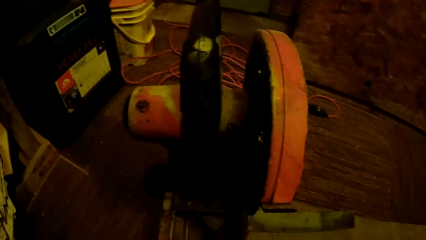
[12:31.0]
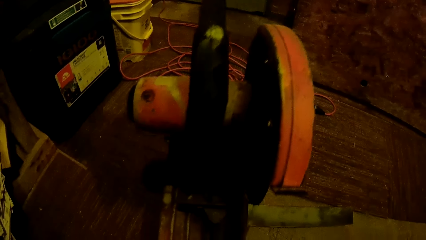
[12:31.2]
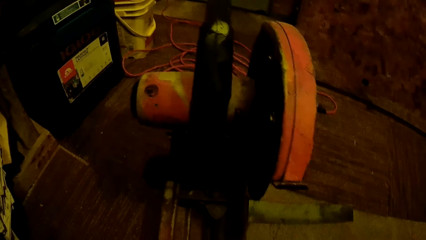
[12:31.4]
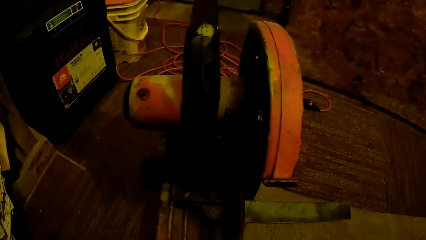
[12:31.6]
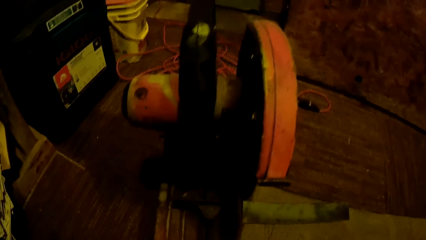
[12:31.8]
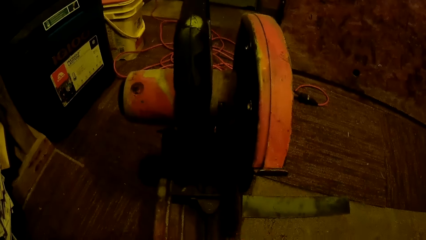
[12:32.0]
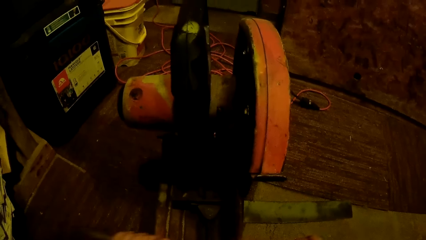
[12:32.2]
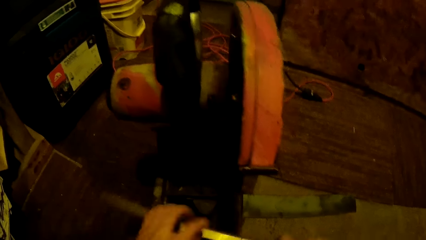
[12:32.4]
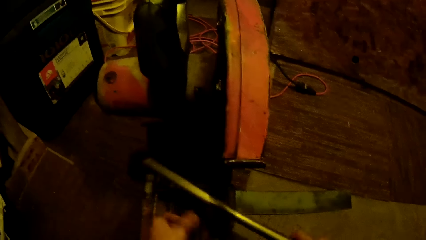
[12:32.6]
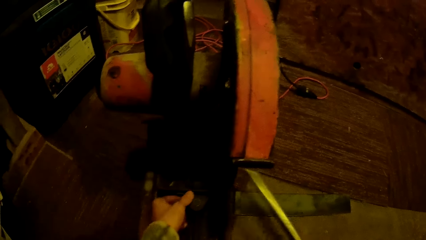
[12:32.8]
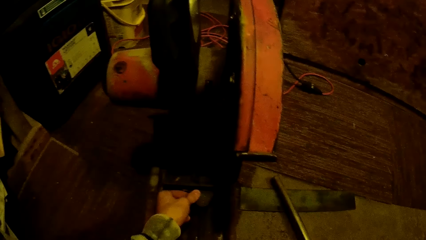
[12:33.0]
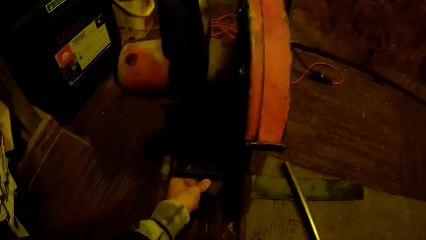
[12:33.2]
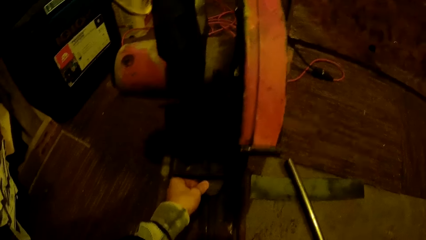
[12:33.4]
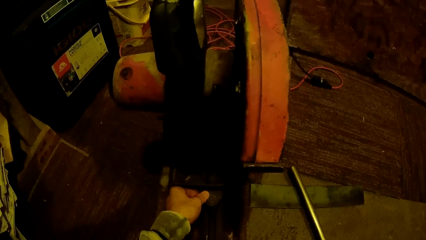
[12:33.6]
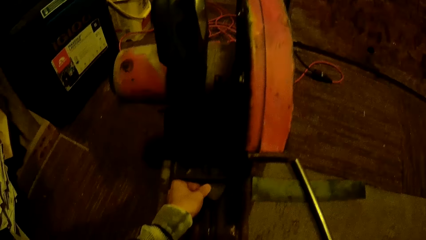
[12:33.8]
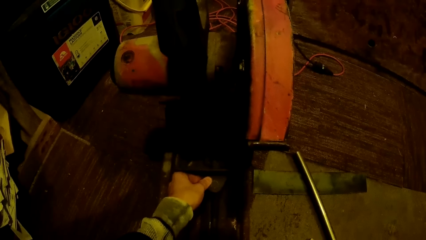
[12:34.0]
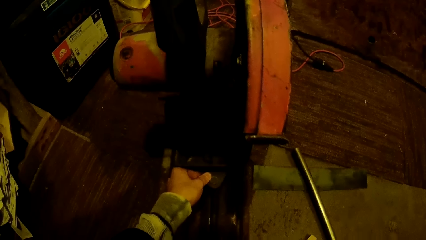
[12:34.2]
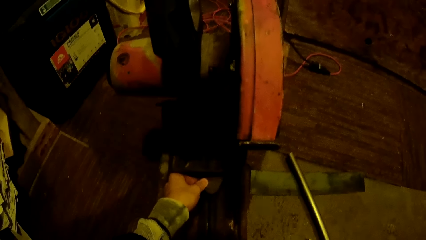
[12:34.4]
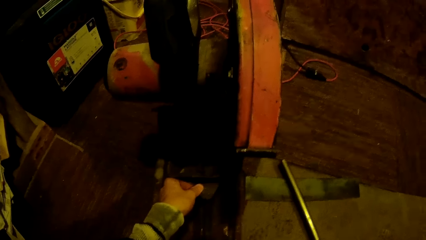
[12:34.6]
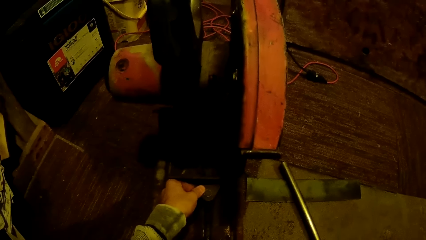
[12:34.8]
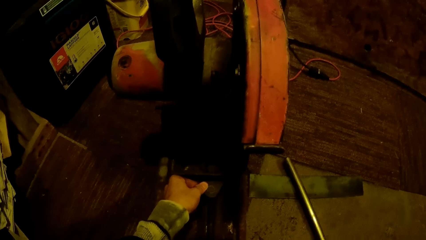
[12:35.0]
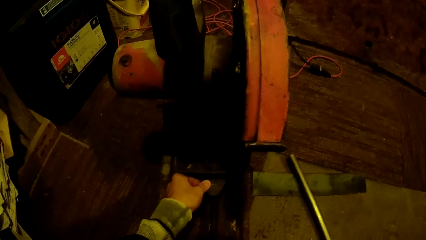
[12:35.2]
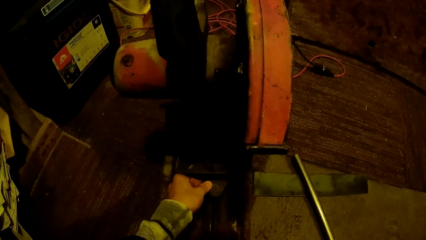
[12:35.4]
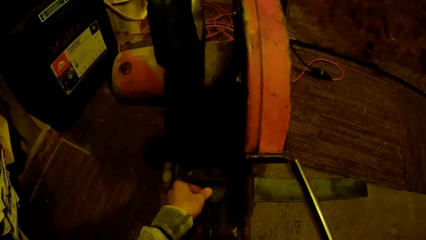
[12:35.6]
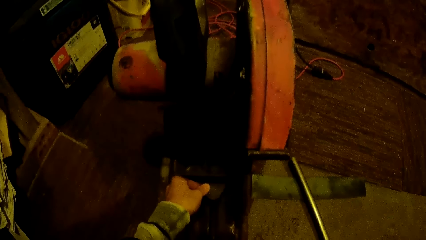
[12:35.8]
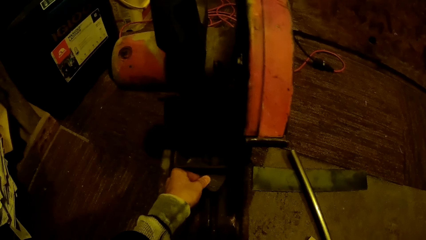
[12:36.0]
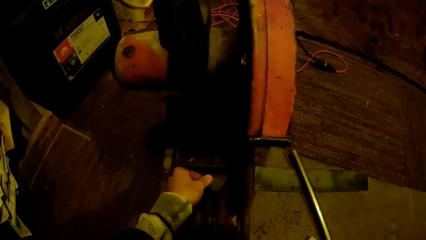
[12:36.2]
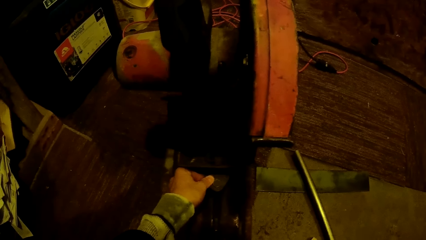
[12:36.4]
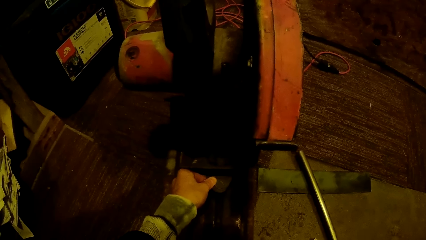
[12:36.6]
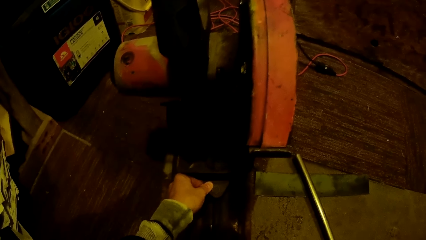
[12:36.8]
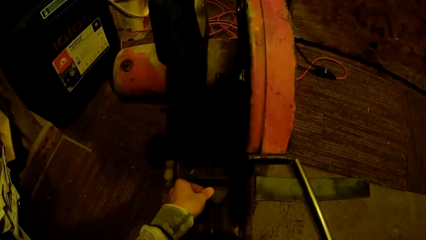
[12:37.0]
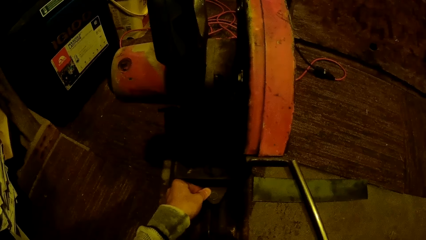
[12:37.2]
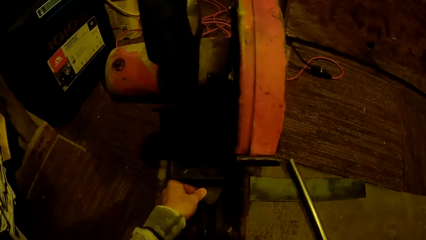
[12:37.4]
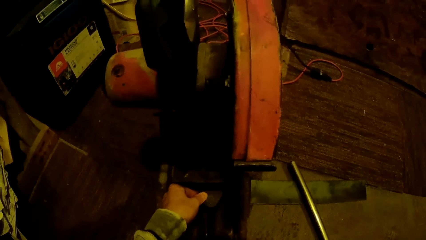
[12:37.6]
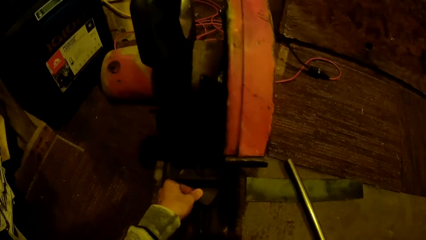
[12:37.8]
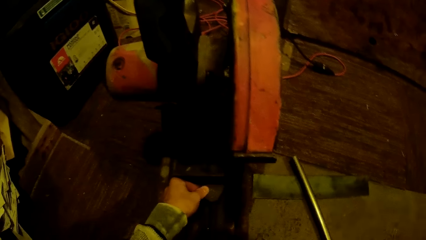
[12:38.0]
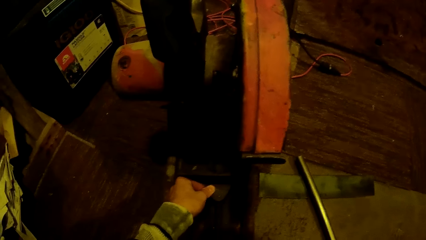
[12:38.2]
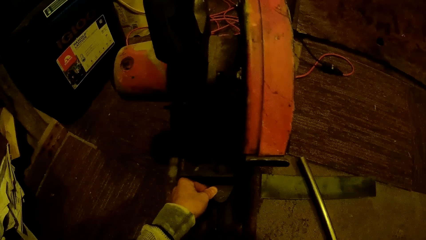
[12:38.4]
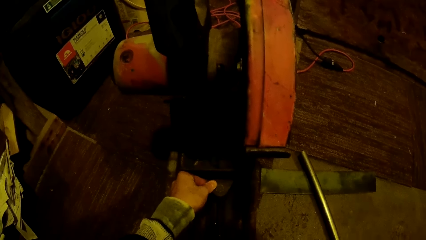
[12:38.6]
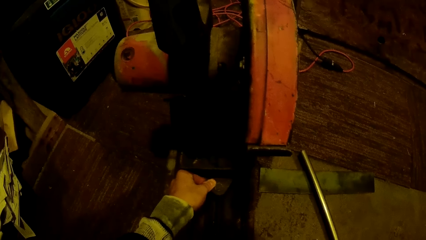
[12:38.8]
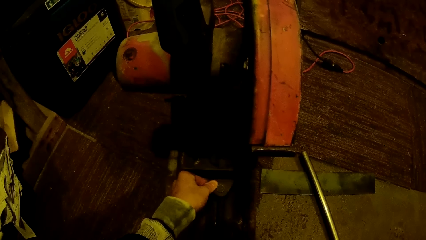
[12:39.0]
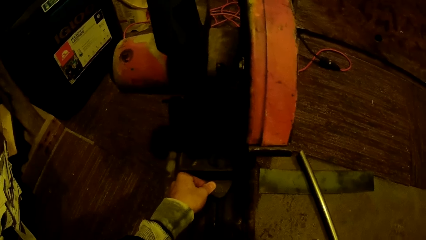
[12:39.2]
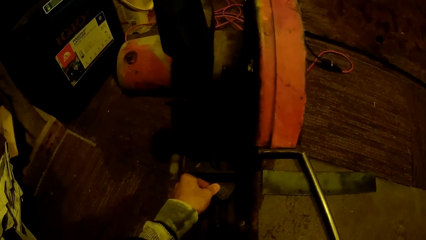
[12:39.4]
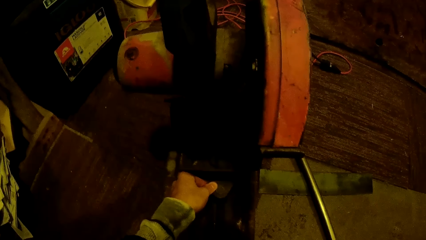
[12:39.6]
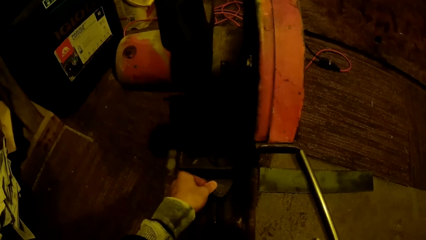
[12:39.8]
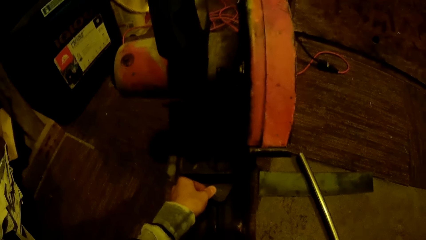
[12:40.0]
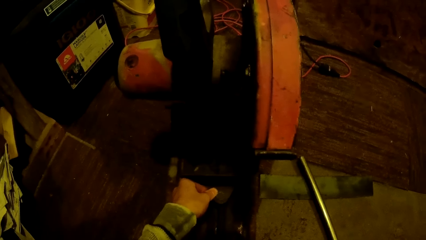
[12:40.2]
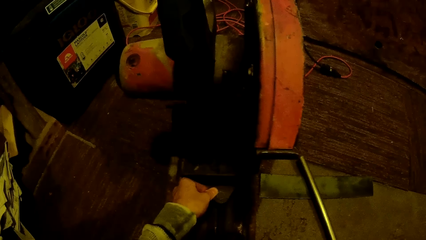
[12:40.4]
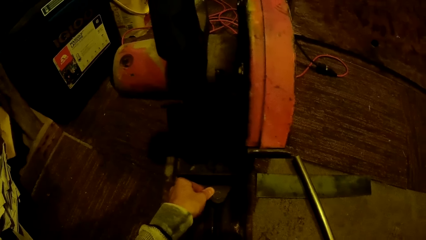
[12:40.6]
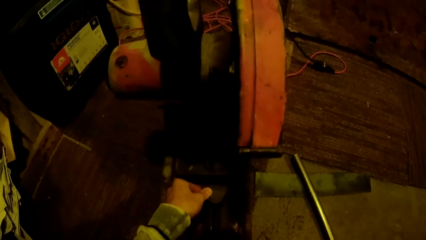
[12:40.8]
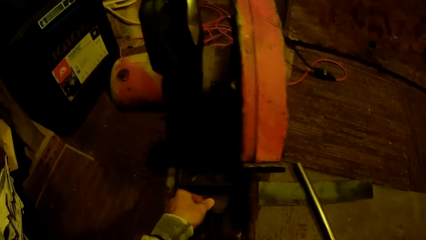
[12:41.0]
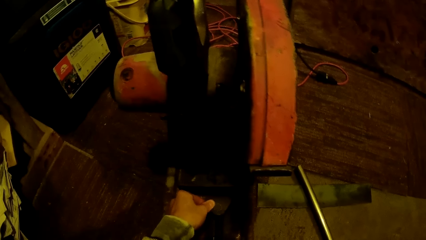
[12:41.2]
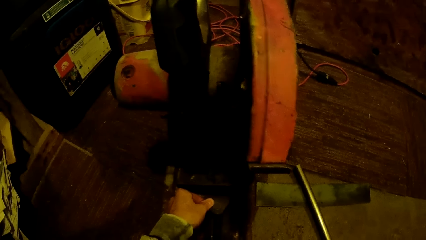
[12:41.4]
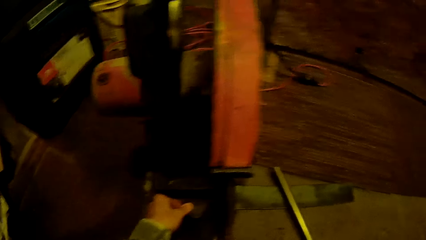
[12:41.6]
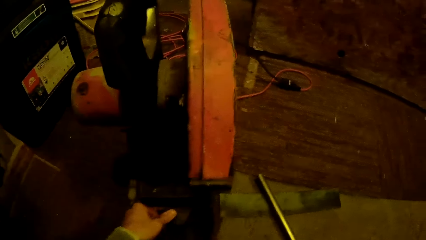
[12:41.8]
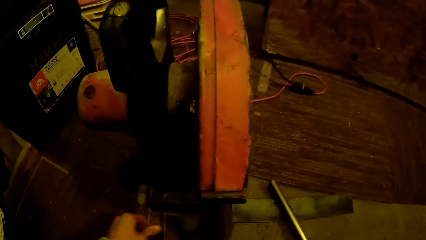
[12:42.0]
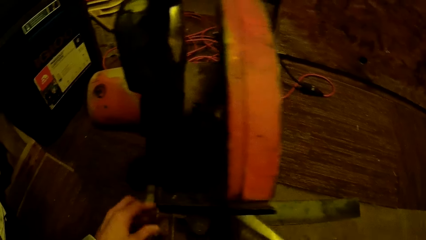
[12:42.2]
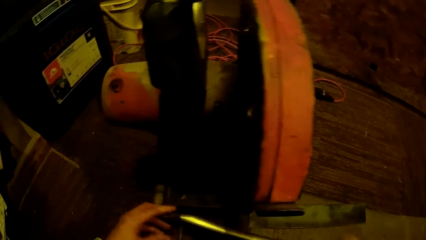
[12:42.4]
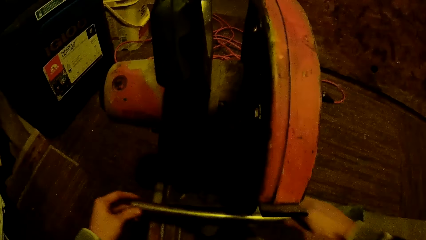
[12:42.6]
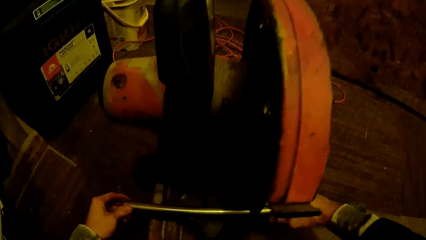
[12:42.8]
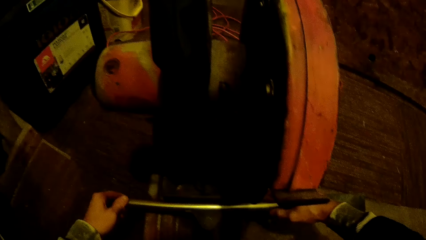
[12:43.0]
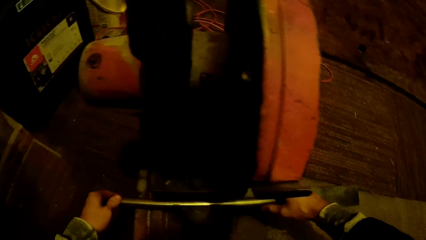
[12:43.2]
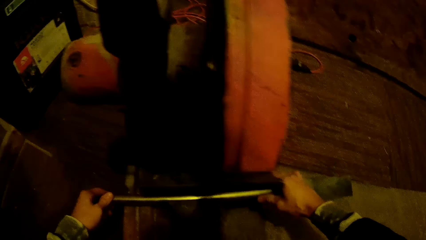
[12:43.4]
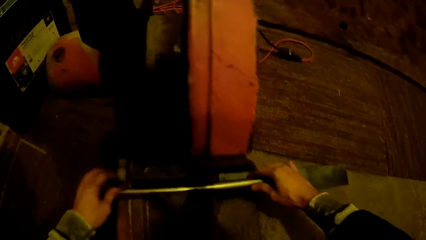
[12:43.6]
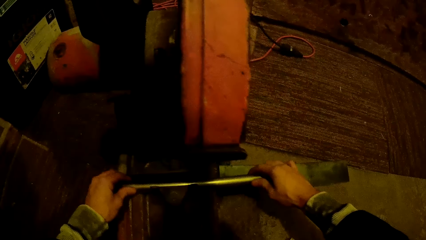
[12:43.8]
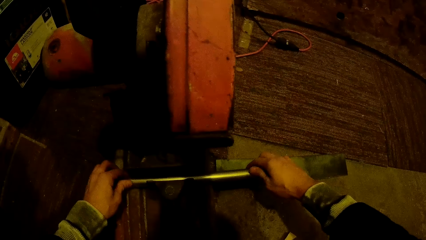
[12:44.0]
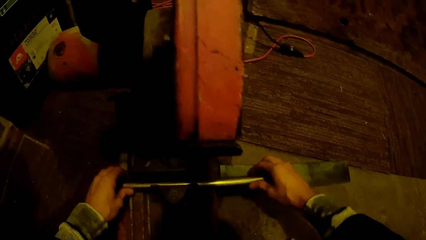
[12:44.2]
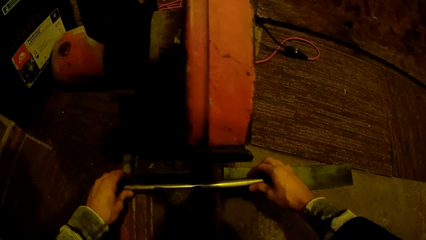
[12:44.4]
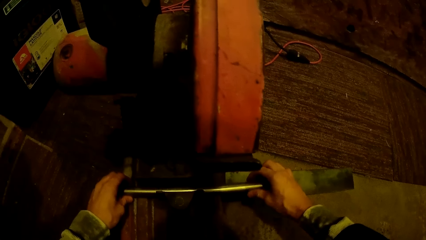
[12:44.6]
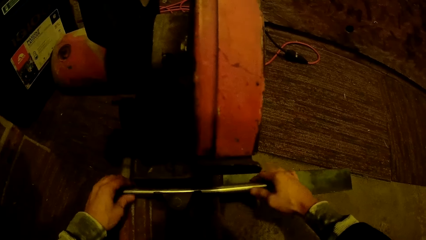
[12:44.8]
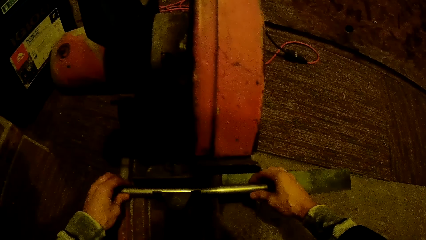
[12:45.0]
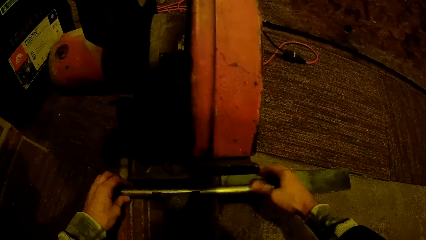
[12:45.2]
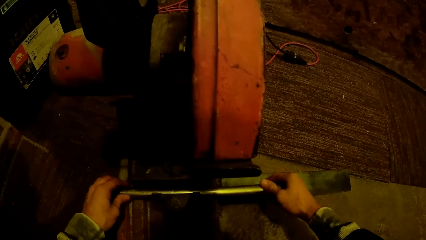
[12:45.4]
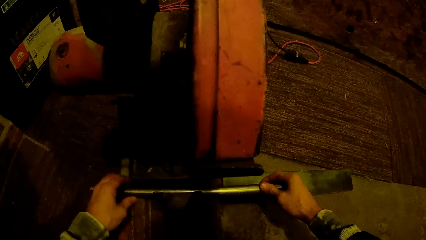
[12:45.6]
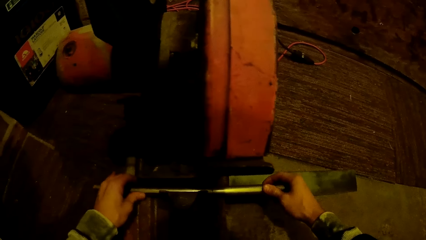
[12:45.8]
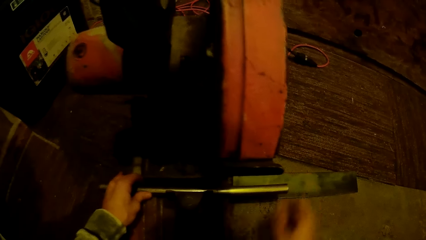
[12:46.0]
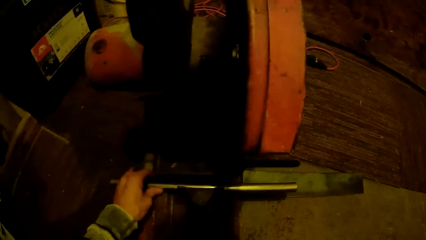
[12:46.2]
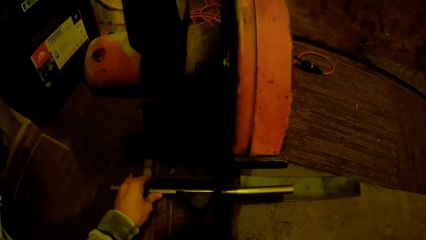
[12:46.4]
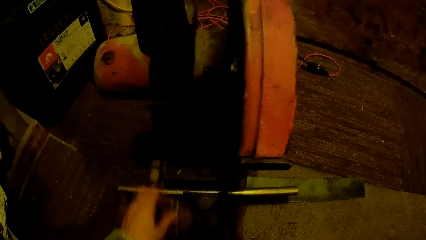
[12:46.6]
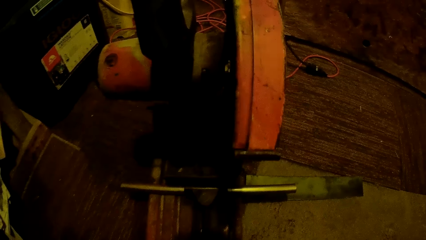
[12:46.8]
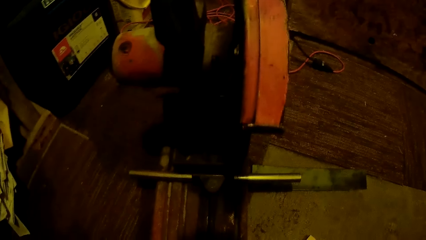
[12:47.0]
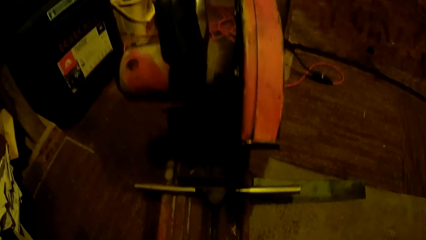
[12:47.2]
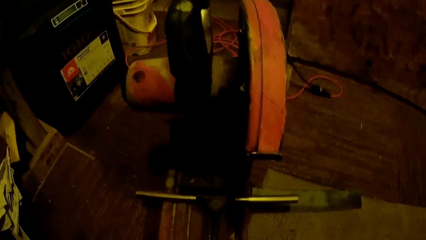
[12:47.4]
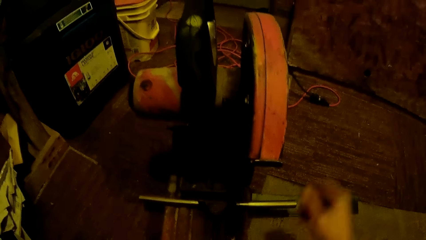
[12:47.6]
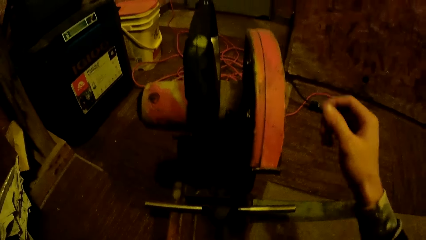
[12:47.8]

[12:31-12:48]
The camera wearer adjusts the cutting machine or metal grinder with his left hand. He places the metal into the machine.
